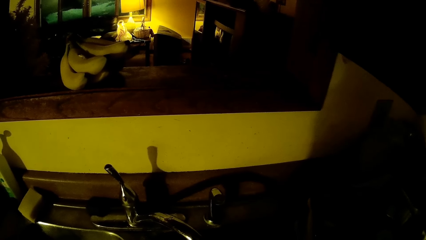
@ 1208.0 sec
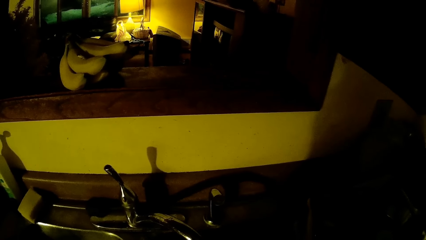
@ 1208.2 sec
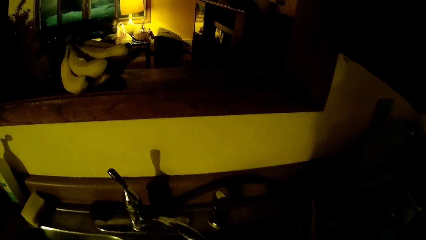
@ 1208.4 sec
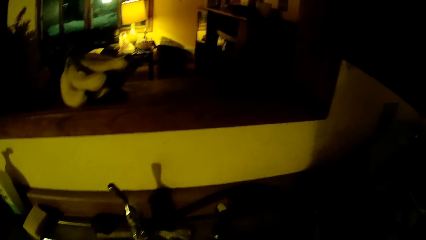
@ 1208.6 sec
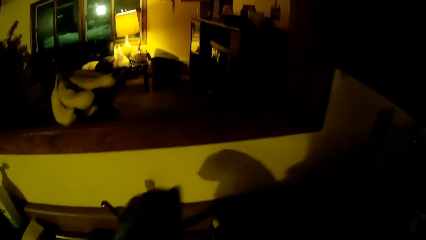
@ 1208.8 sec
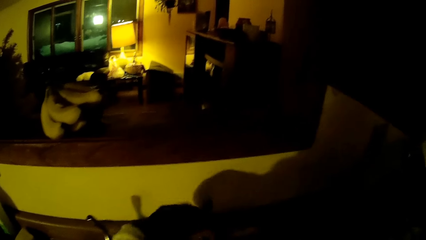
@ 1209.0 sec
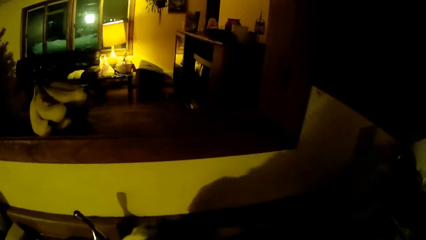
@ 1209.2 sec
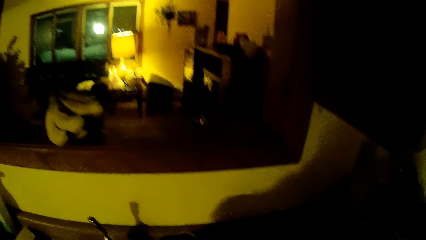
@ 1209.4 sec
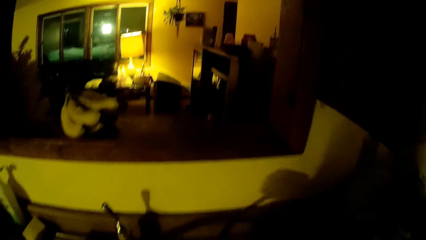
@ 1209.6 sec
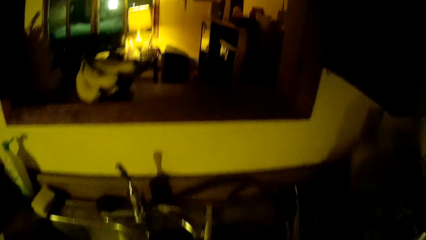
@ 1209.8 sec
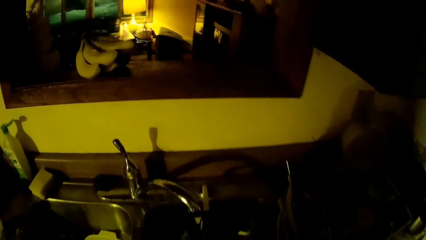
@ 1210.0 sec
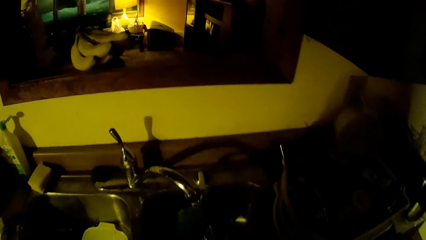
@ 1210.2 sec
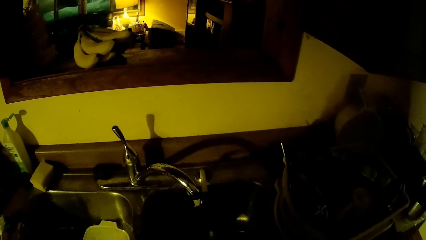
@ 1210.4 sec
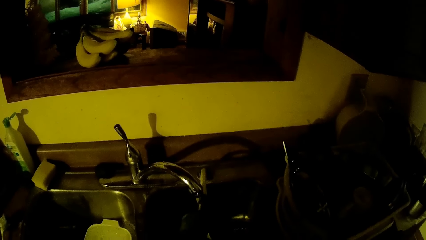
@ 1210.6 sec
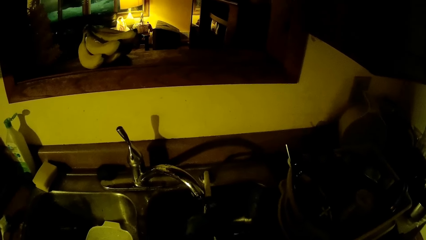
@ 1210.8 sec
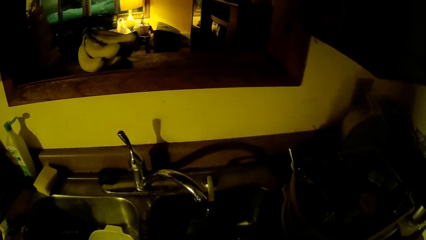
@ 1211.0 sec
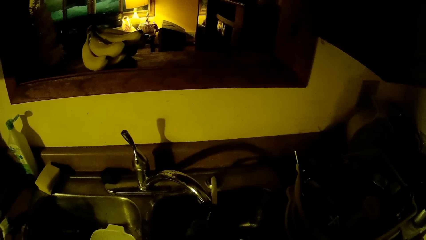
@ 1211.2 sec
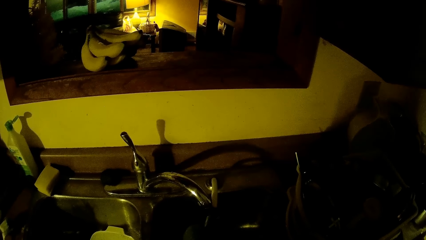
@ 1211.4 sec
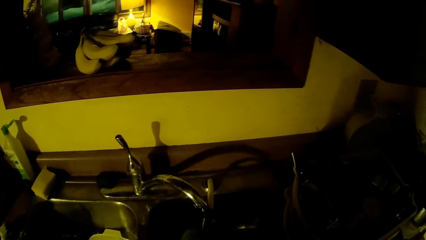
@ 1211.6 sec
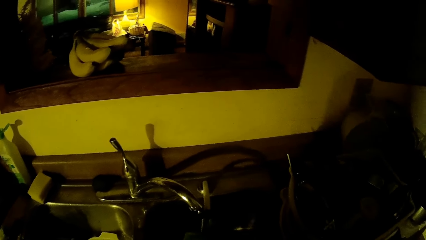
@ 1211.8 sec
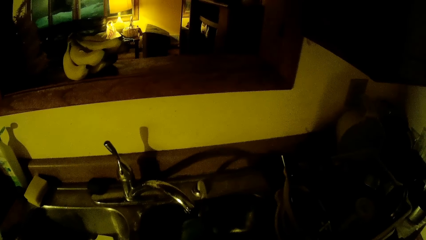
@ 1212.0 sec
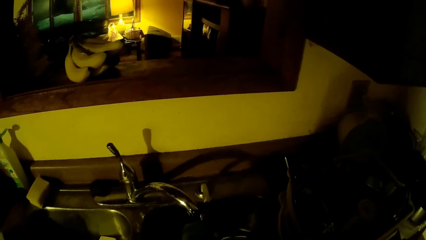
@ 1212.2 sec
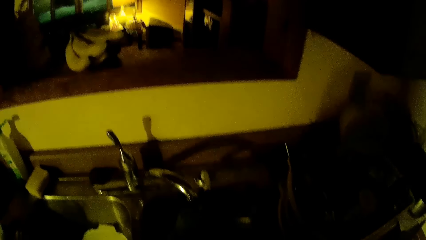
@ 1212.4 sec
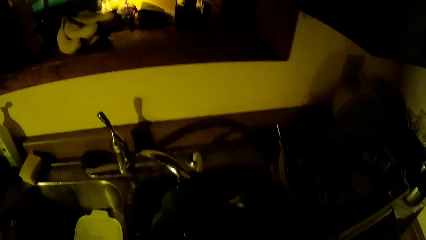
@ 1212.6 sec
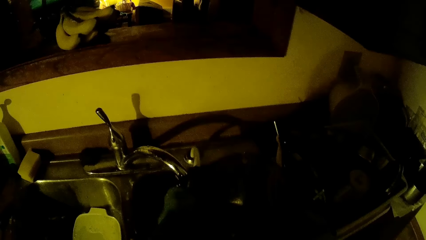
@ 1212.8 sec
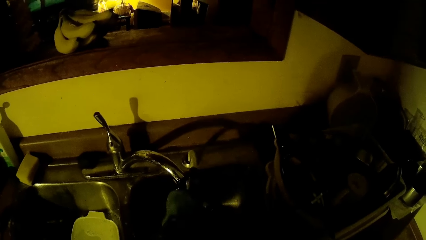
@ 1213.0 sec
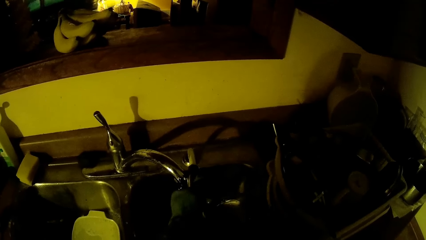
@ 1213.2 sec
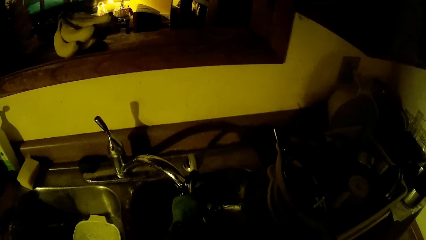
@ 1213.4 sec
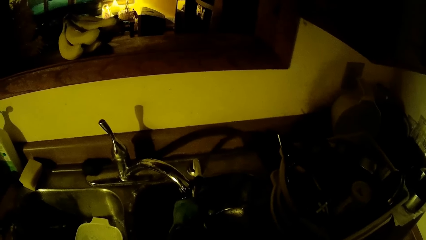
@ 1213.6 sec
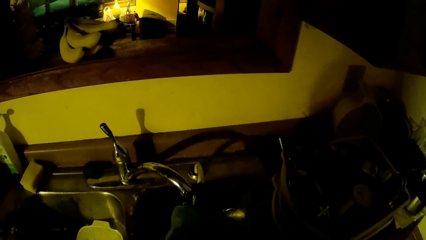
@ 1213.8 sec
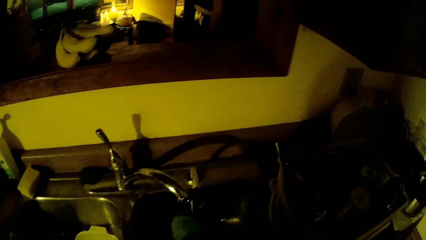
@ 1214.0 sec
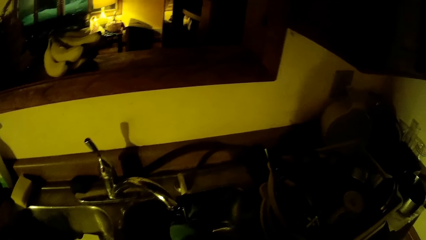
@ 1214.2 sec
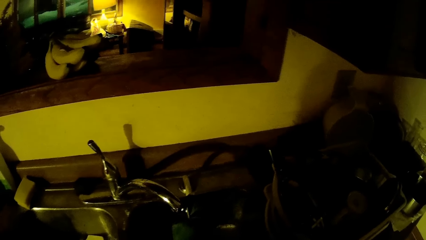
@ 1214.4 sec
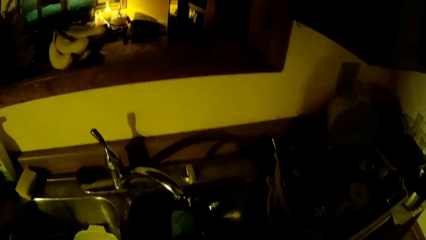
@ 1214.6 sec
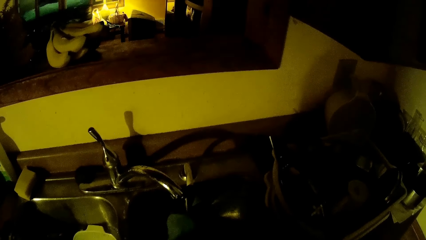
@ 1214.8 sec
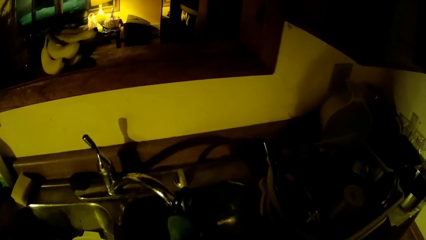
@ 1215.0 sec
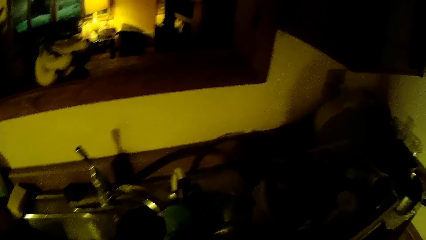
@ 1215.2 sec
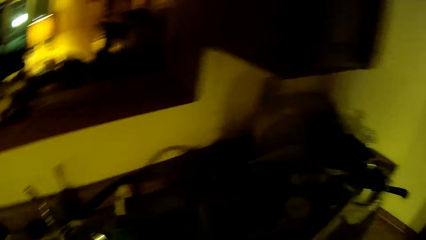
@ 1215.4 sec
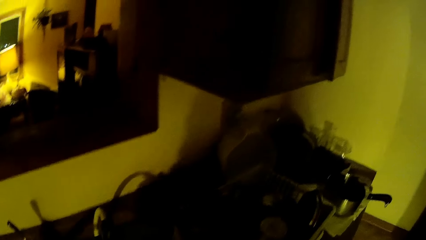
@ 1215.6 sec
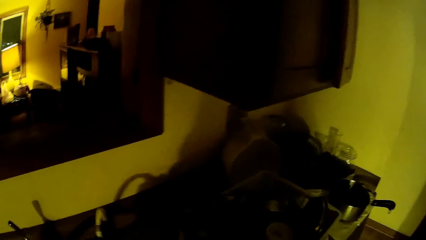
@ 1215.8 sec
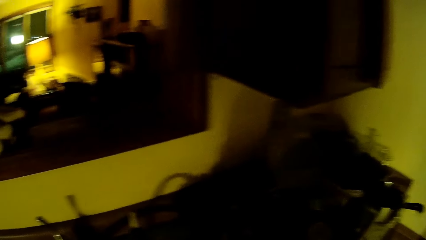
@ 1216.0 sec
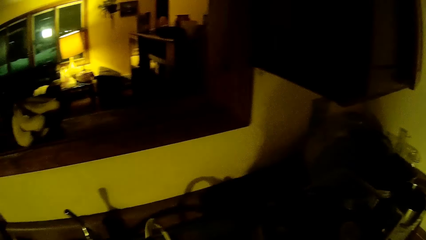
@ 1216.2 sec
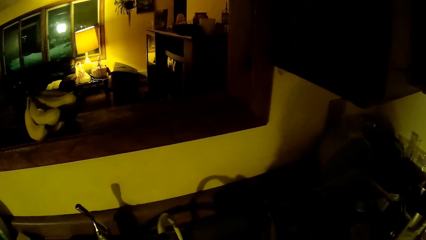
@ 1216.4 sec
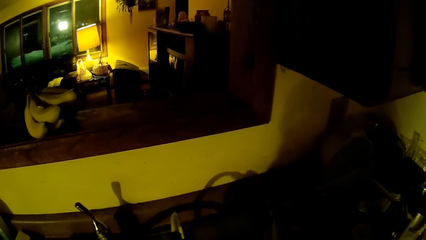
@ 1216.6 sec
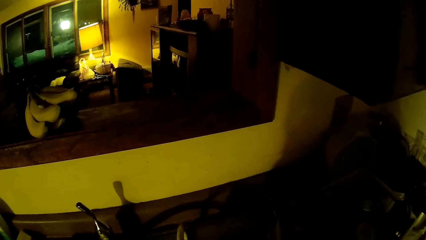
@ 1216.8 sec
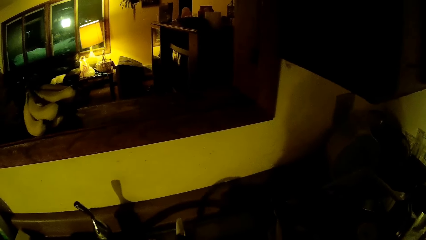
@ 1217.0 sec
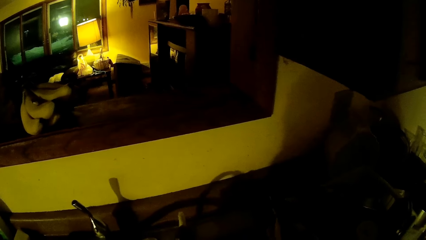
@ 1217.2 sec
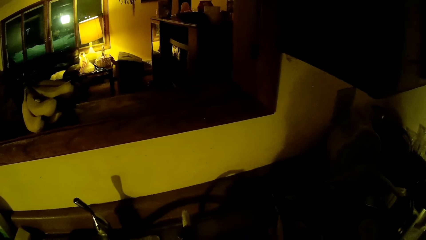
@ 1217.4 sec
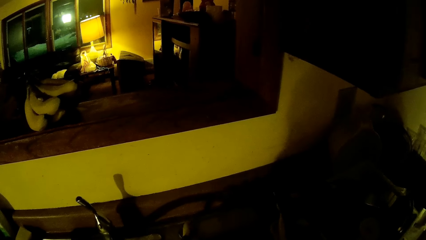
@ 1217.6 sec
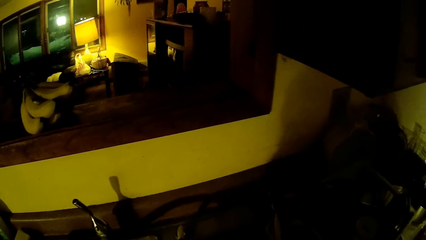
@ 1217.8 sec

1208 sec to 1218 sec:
The camera wearer touches a tap nozzle with her left hand. She rinses a blender jar. She fills a bowl with water from the tap nozzle with her left hand.

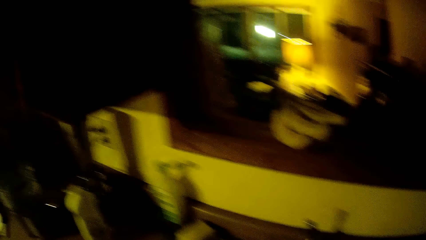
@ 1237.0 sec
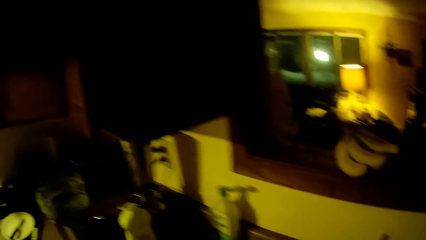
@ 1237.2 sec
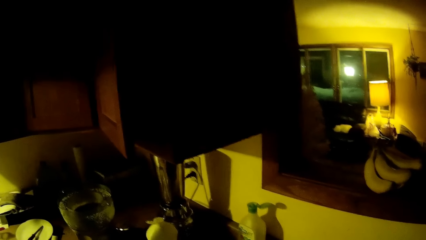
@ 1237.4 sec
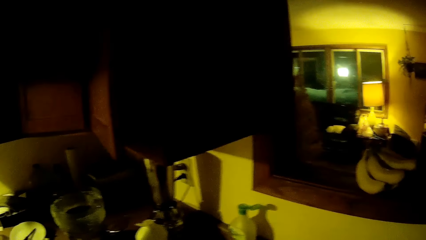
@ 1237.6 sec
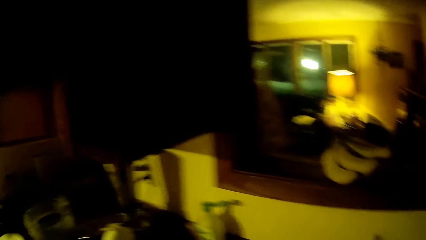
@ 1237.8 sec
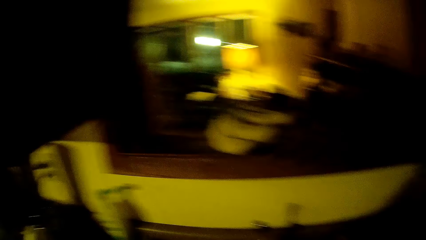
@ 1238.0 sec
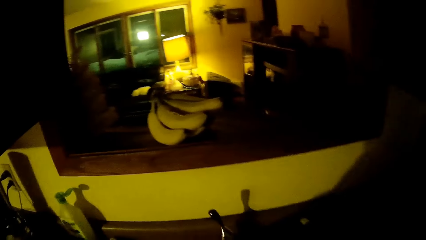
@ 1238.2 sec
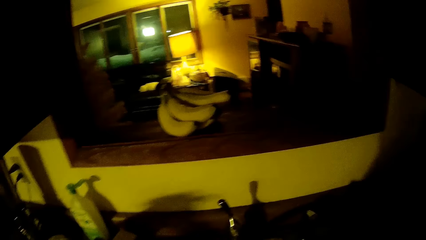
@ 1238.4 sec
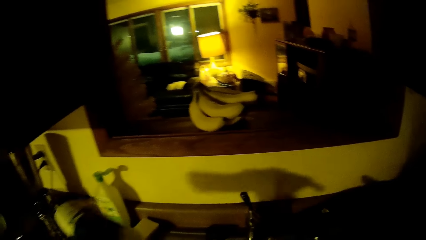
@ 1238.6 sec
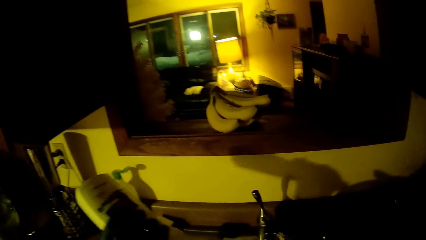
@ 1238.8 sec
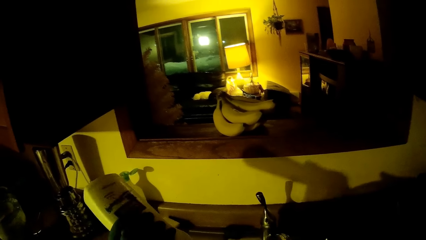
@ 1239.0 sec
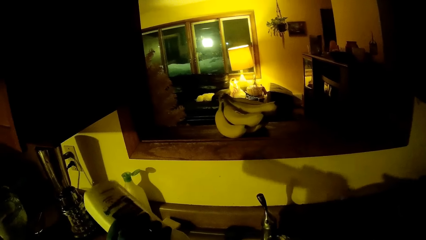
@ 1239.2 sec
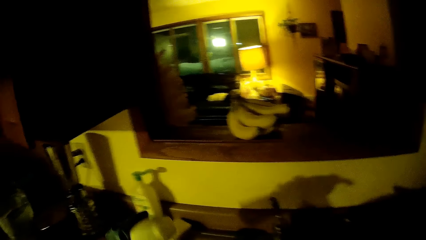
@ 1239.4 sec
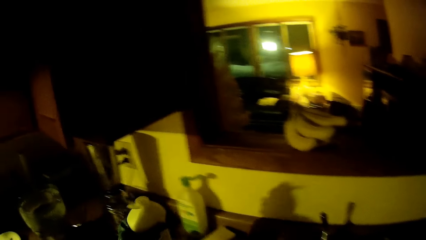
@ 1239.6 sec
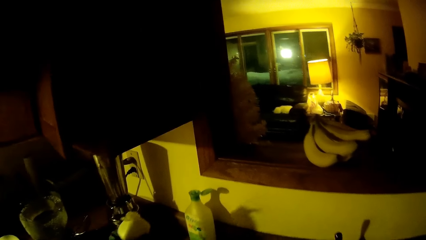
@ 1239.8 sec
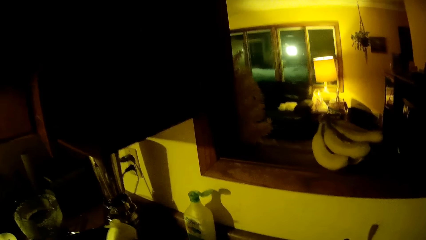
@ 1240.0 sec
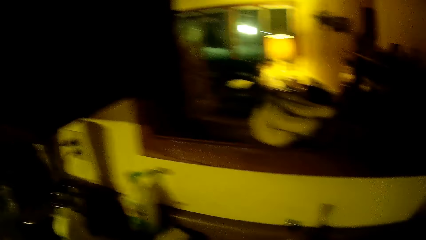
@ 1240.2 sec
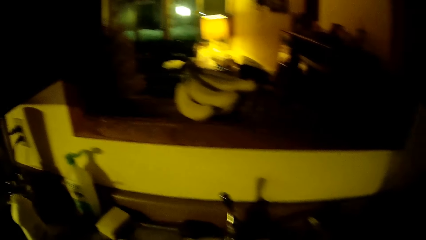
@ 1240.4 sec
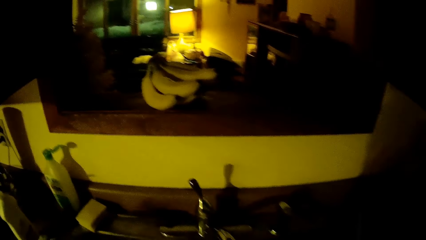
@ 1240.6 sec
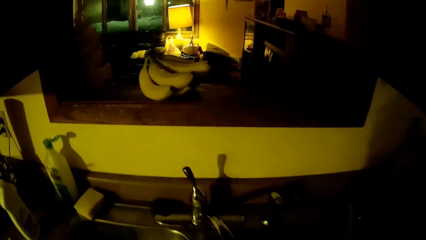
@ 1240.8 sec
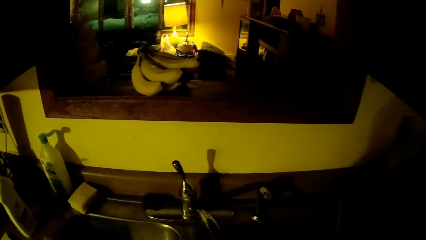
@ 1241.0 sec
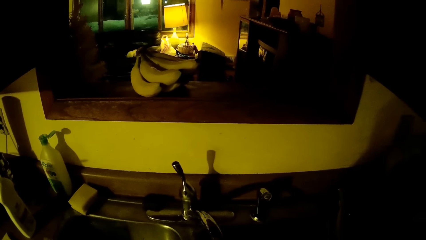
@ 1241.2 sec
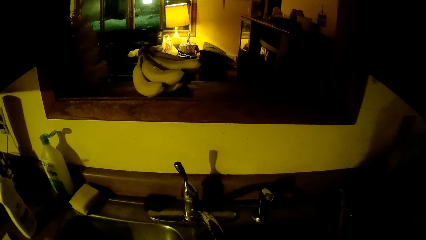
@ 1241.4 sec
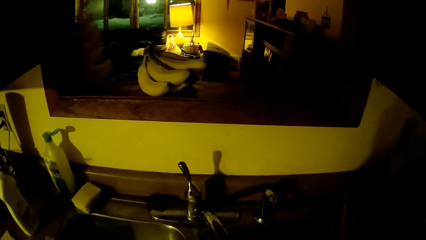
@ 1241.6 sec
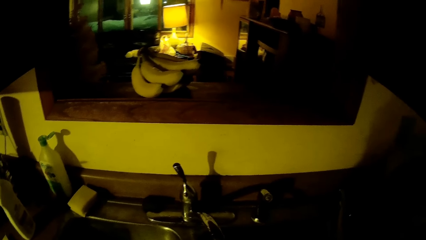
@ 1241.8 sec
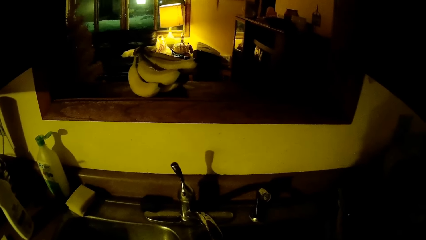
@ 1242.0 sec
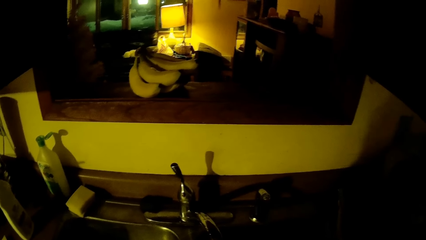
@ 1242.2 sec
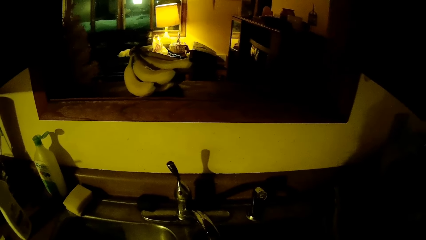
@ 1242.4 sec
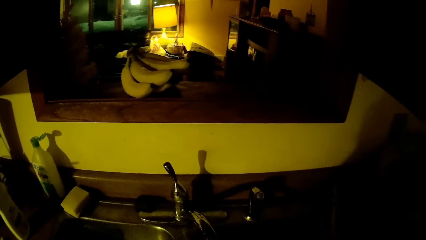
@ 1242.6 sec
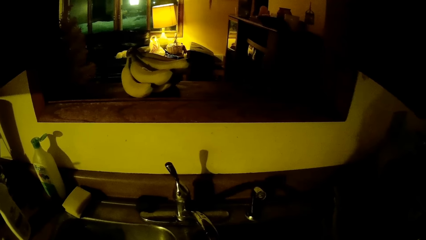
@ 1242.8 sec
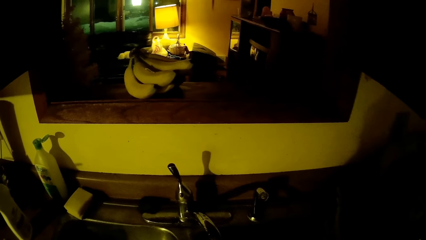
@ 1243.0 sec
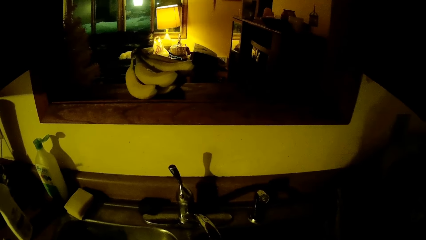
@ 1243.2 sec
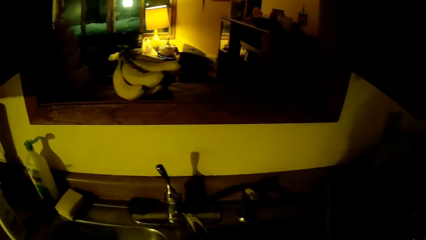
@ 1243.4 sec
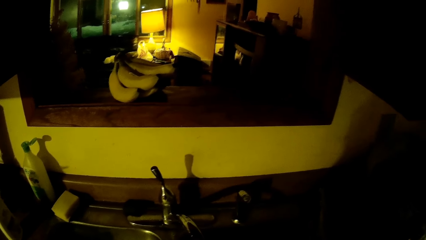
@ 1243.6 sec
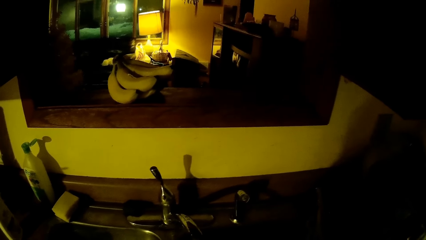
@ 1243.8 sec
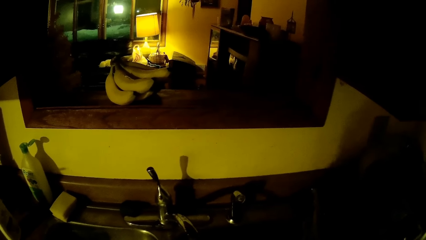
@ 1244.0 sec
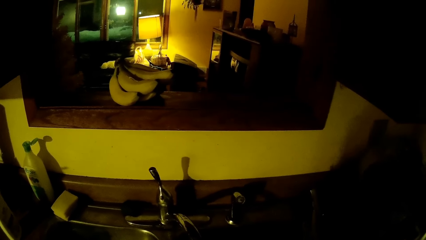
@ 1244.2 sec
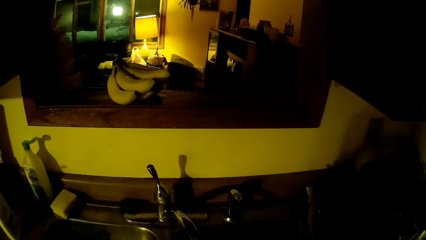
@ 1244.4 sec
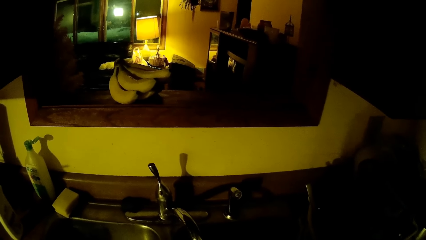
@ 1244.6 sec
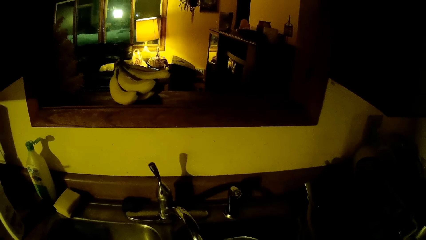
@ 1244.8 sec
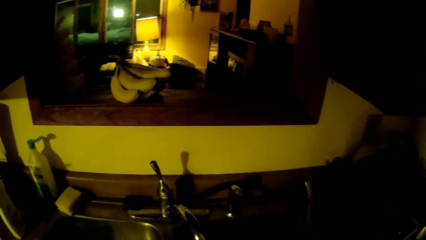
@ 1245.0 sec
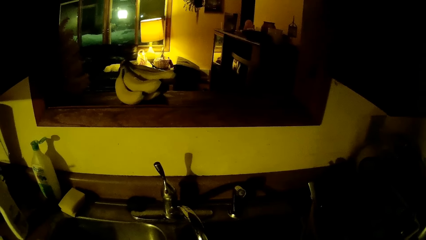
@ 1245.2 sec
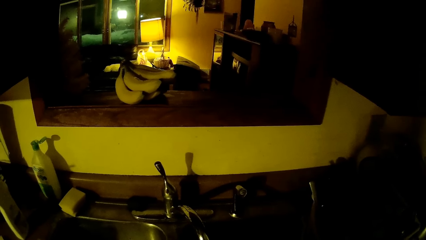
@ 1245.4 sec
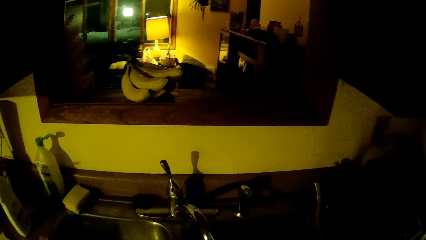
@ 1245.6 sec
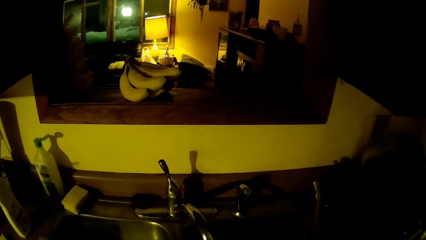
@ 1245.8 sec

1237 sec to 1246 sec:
The camera wearer pours liquid soap on the washing brush with her left hand. She drops the bottle of liquid soap on the kitchen counter with her left hand.
